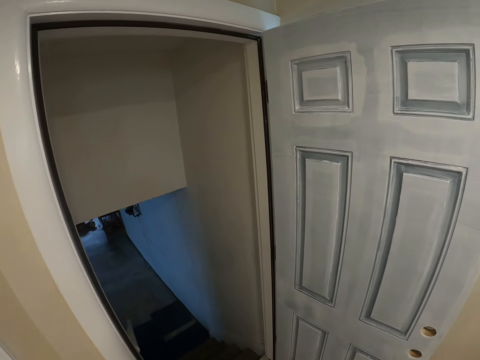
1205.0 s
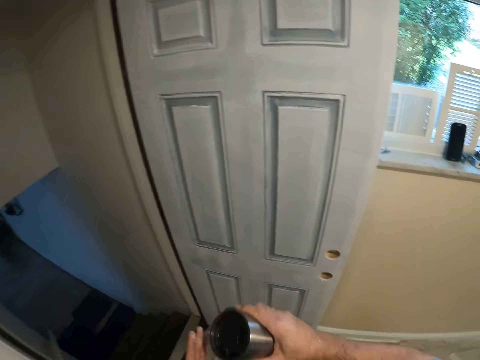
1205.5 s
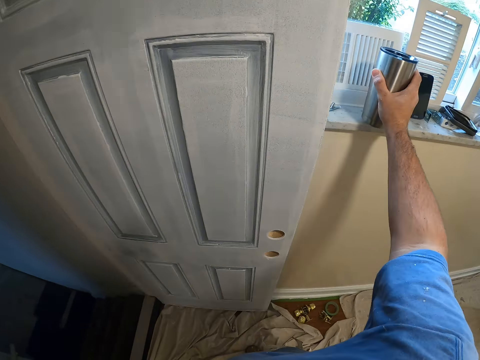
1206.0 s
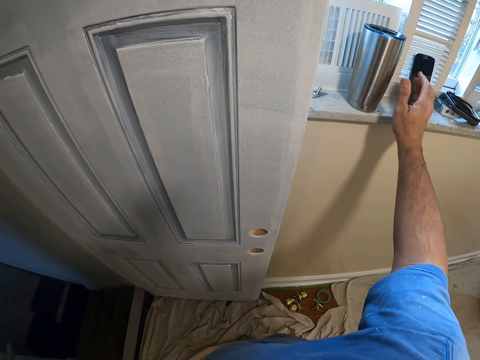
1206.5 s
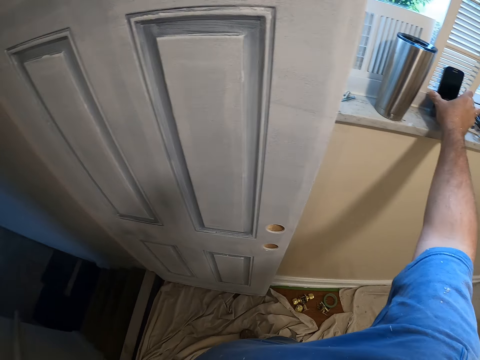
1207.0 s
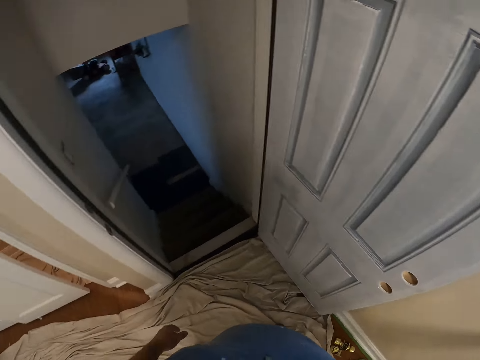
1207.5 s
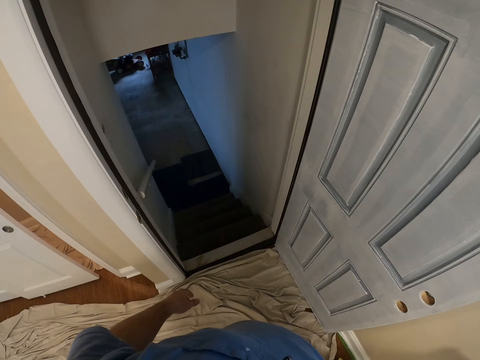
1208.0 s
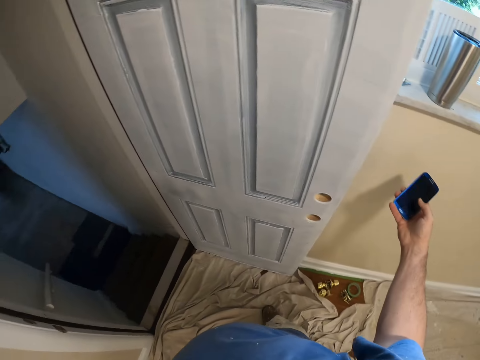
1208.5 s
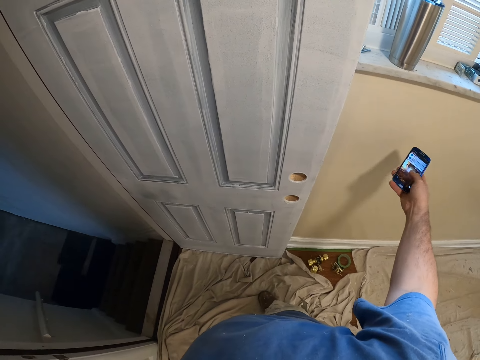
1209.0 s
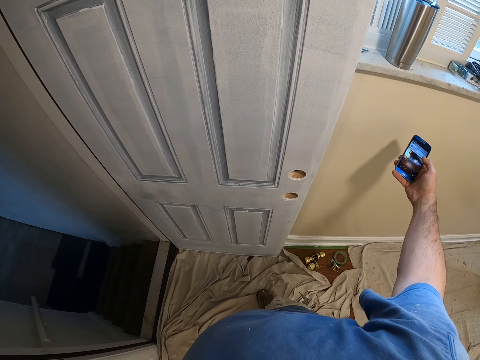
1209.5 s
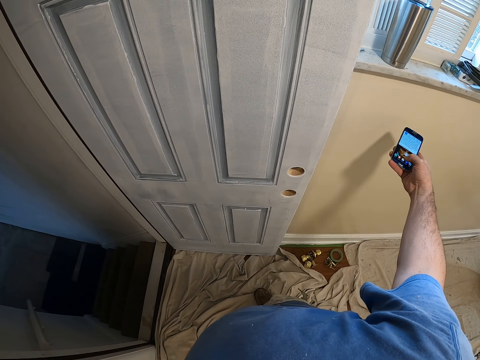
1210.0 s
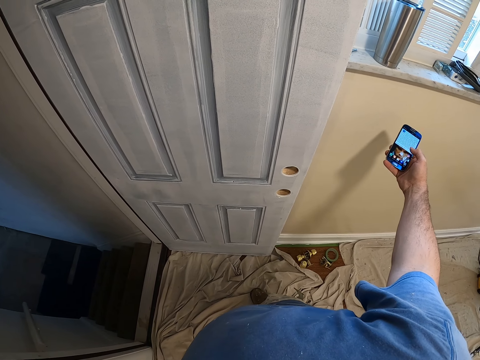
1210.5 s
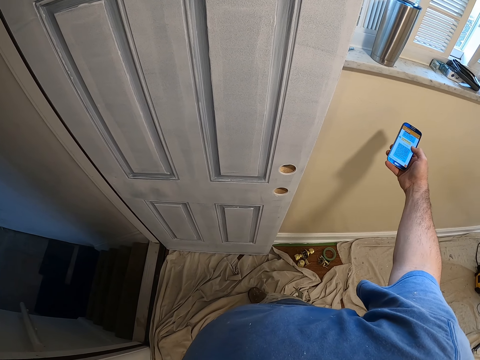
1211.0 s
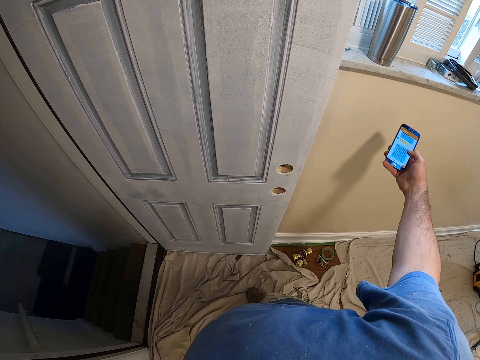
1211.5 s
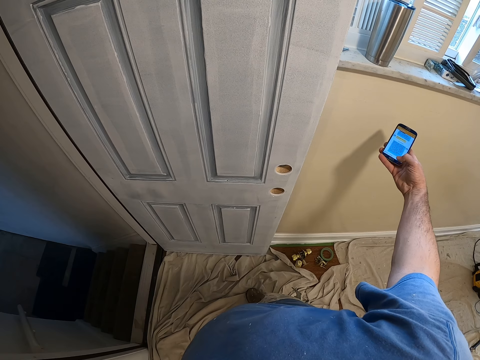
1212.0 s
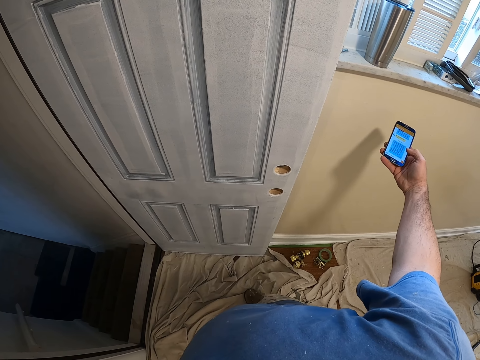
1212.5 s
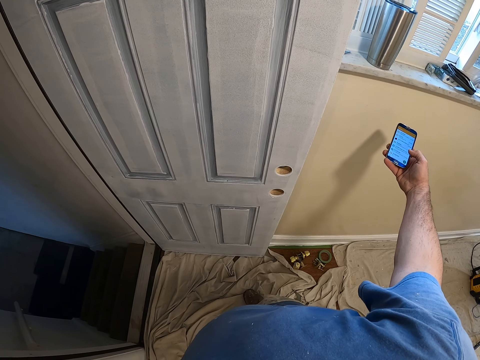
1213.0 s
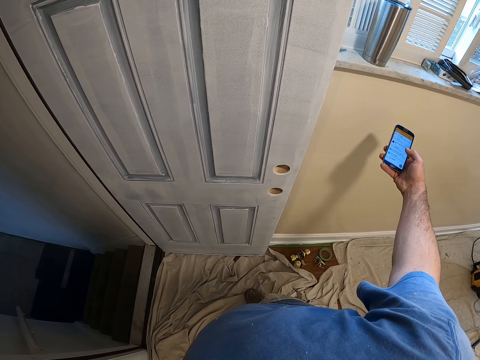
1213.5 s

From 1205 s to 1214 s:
The camera wearer closes the thermos can. He places the thermos can back at the window sill. He picks up the phone from the window sill. He operates the phone with his right hand.

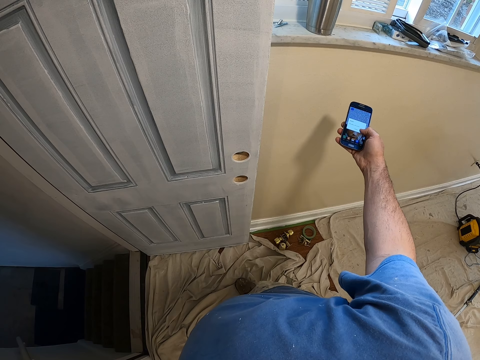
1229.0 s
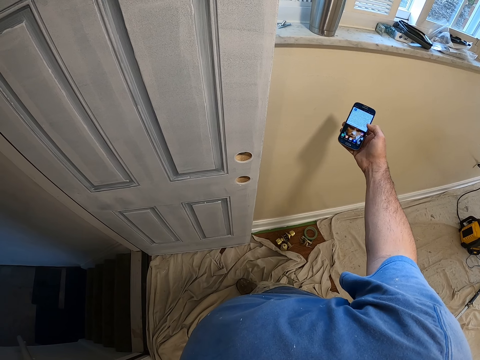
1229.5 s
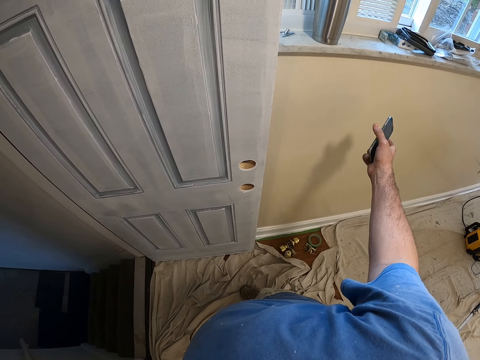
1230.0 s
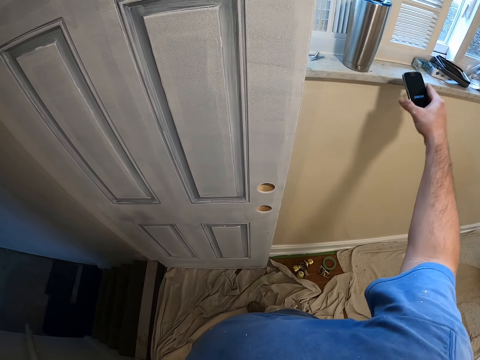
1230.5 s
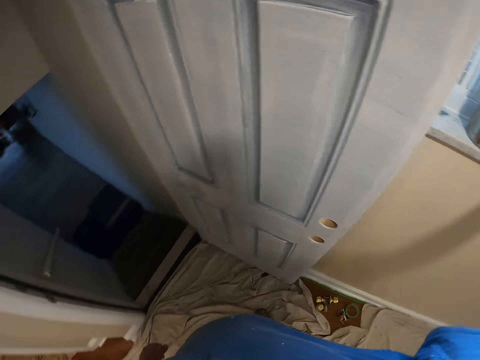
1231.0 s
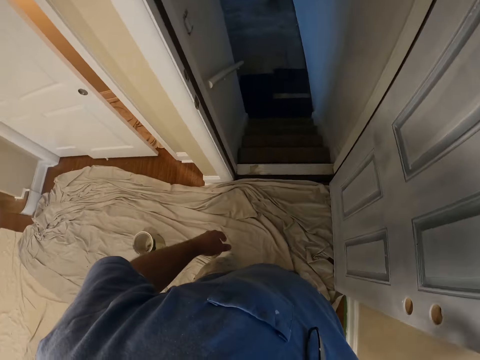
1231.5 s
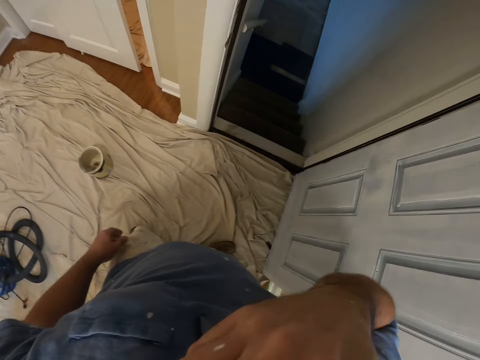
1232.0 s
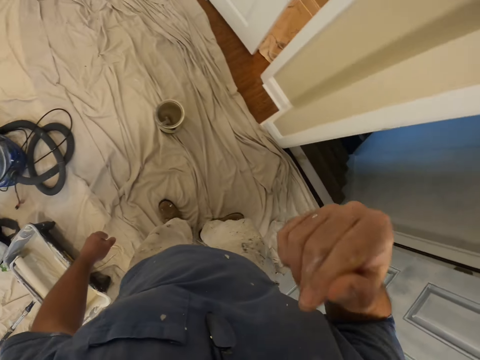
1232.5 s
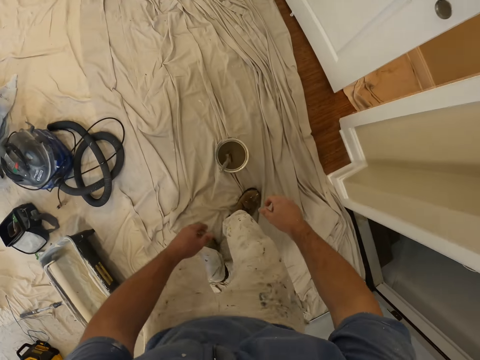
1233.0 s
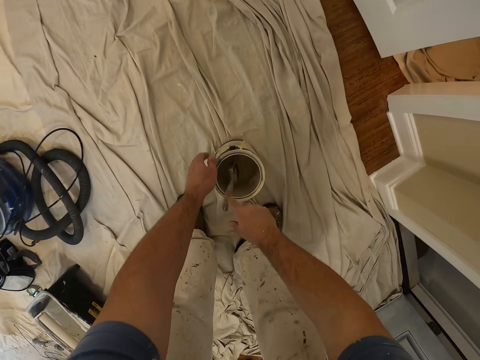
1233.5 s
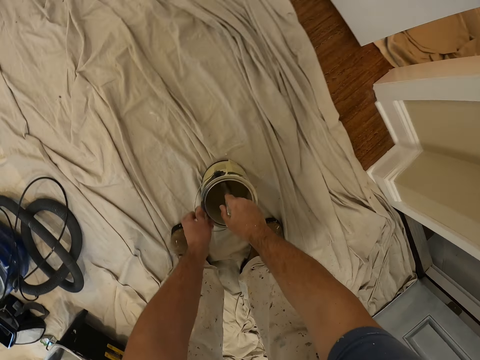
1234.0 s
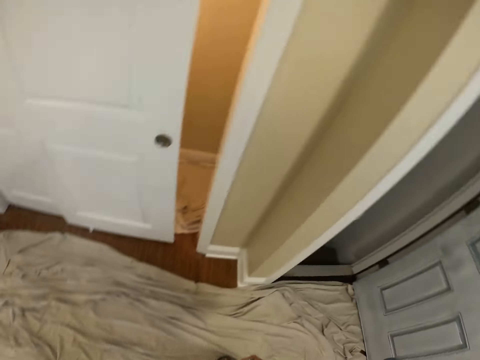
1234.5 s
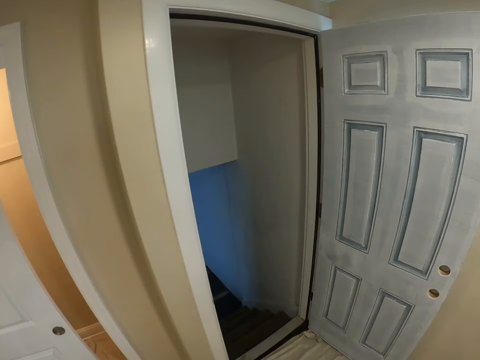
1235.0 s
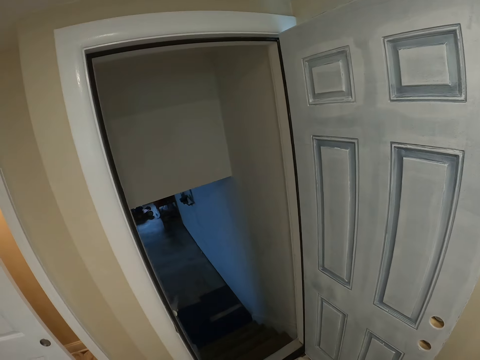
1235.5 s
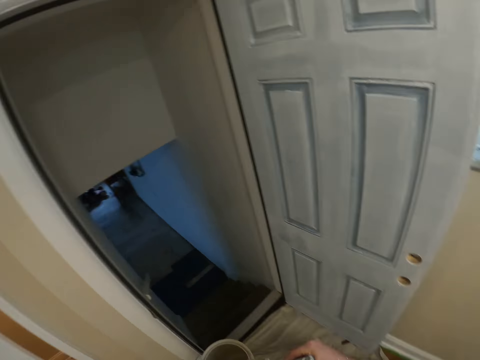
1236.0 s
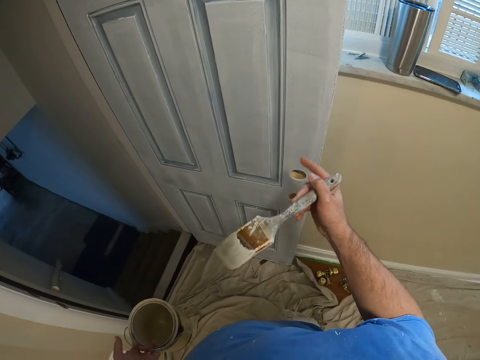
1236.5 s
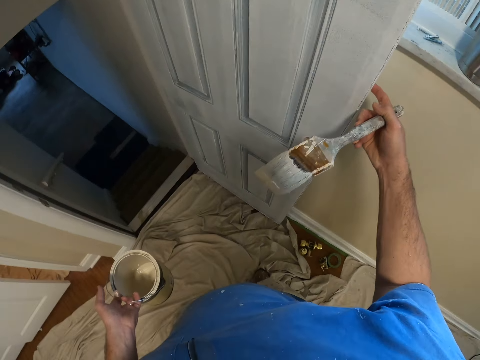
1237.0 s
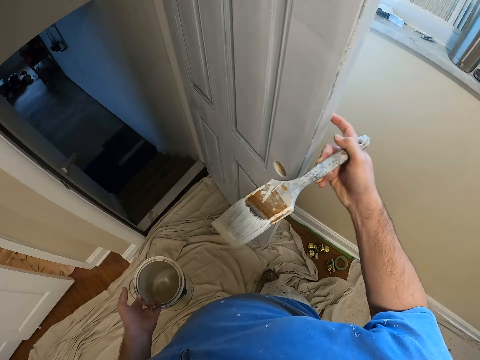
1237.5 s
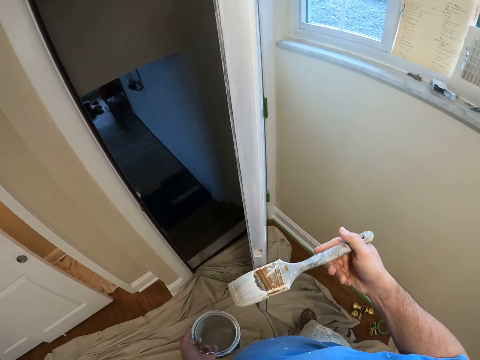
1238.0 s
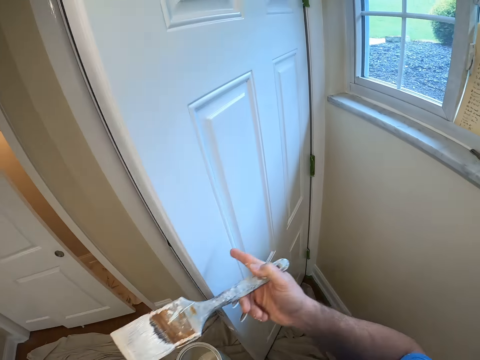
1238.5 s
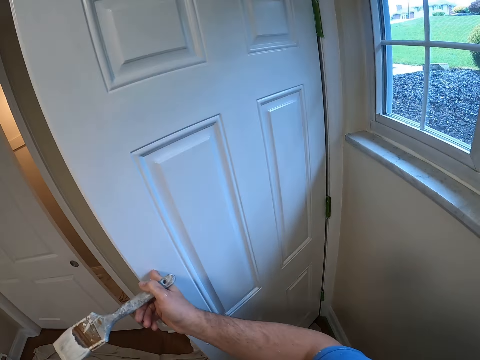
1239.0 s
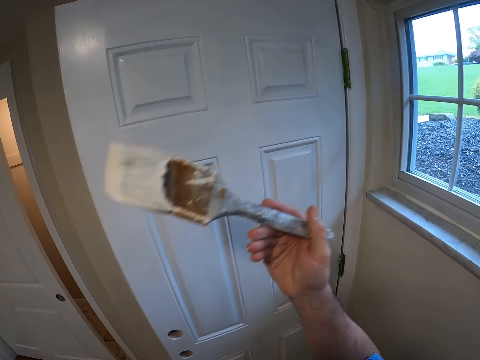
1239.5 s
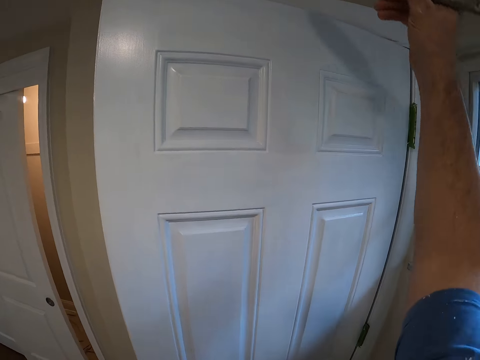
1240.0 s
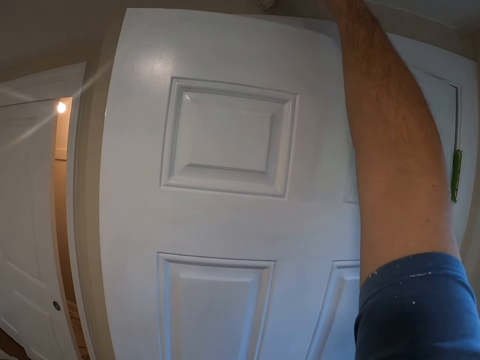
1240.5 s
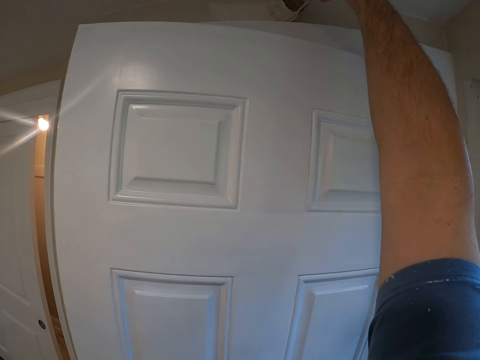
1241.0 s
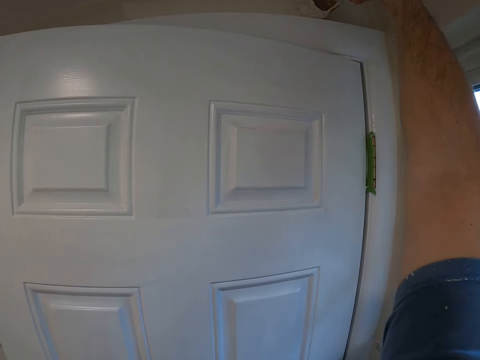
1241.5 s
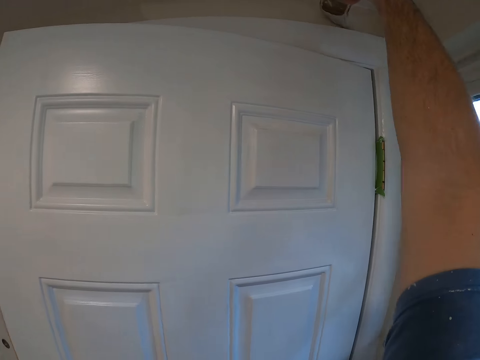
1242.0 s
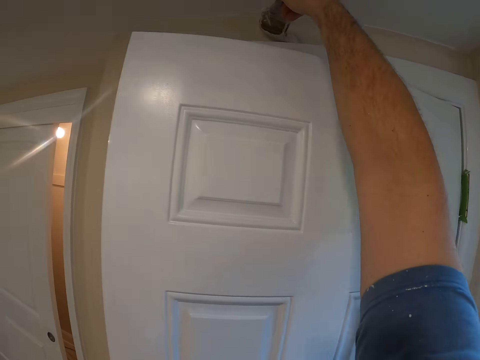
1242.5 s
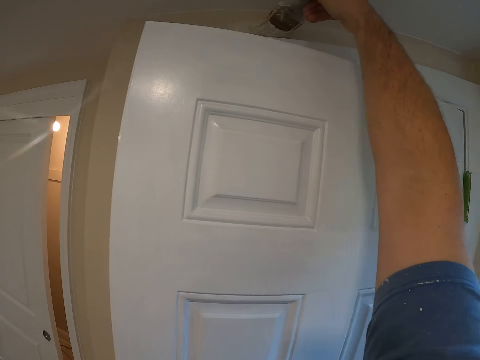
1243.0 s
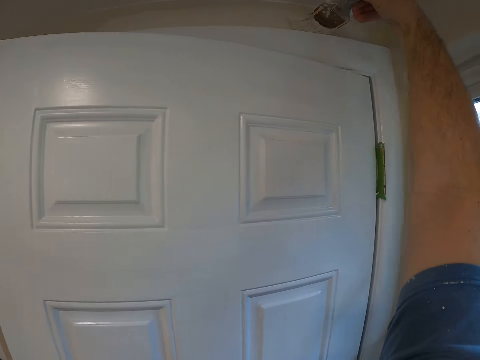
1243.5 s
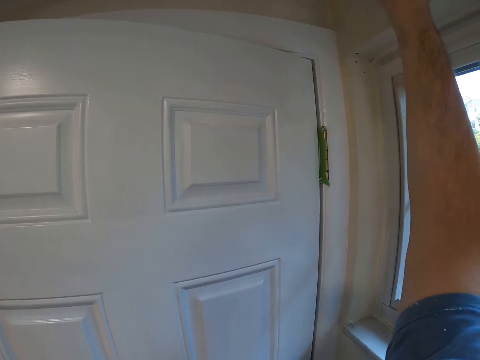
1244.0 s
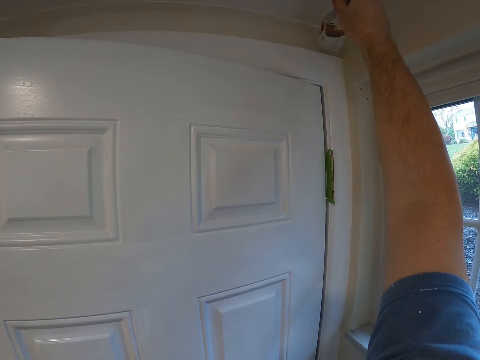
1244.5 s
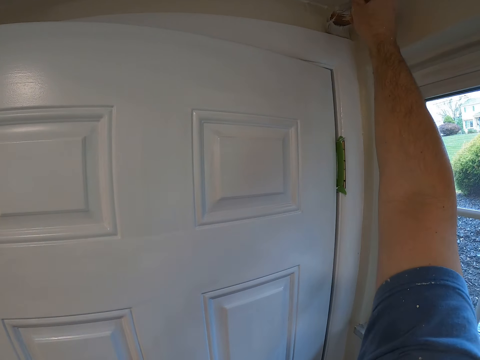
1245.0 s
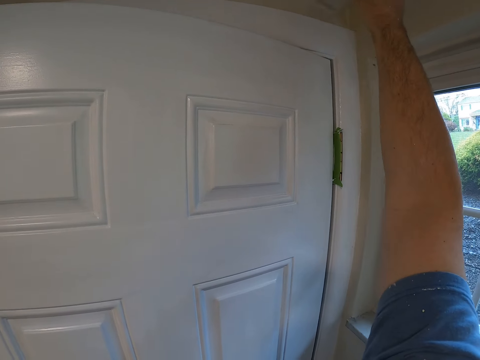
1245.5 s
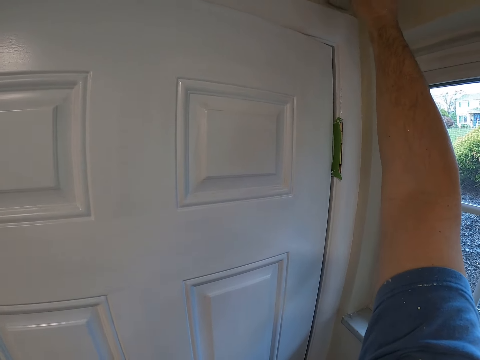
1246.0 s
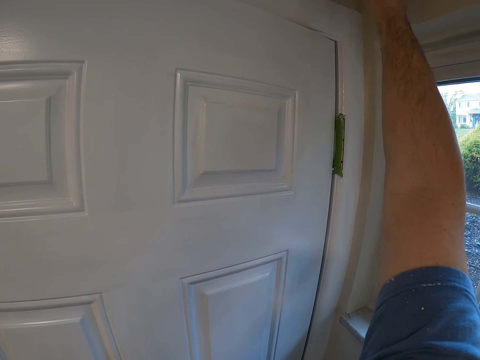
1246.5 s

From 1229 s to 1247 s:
The camera wearer places the phone back at the window sill. He holds the door. He cleans his nose. He picks up a paint can from the floor. He picks up a brush from the paint can and holds the paint can. He closes the door. He paints the concrete door frame with the paint brush.
